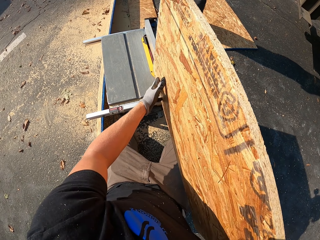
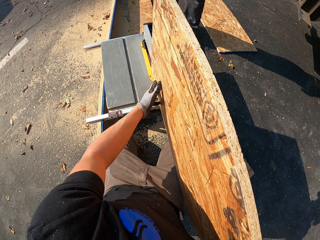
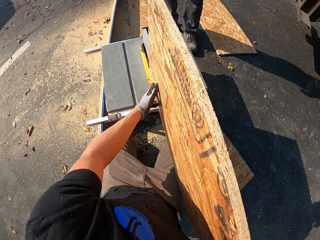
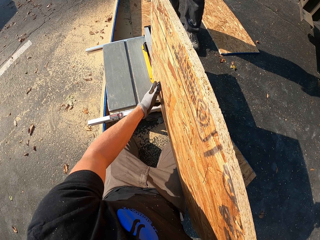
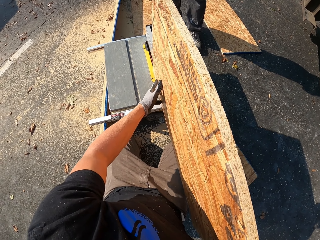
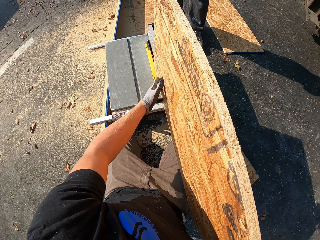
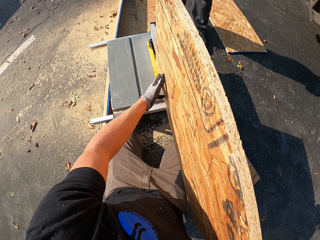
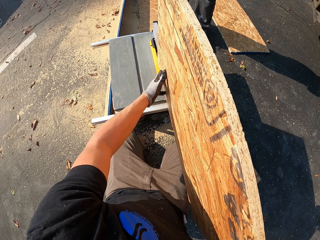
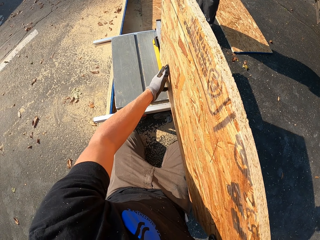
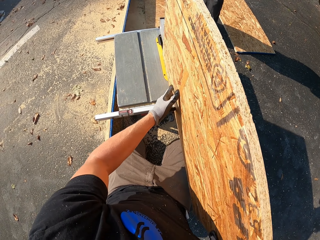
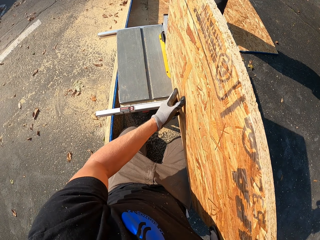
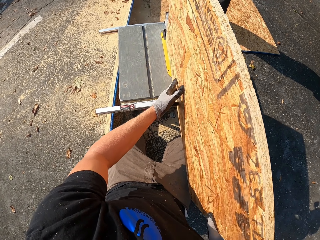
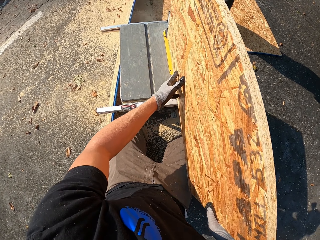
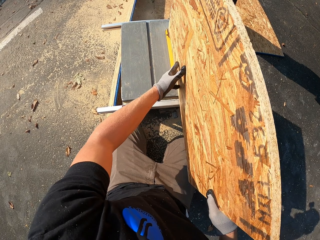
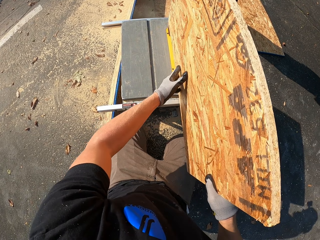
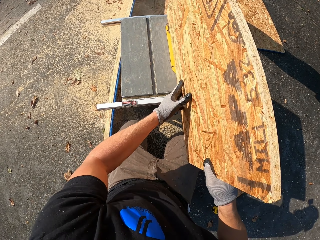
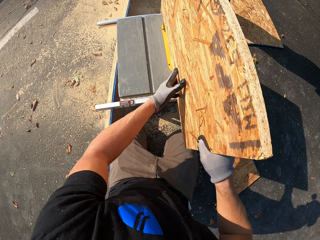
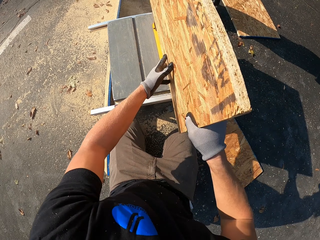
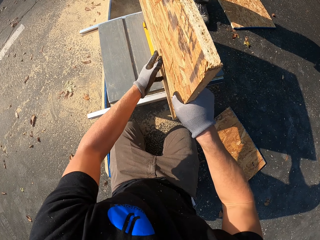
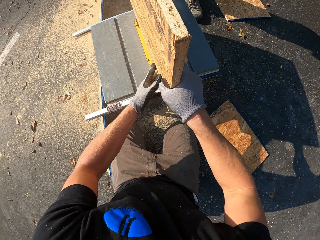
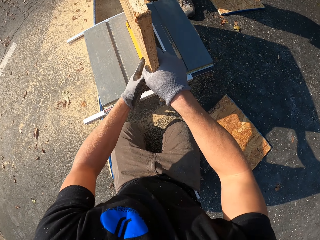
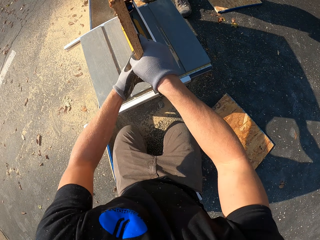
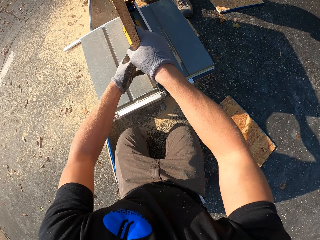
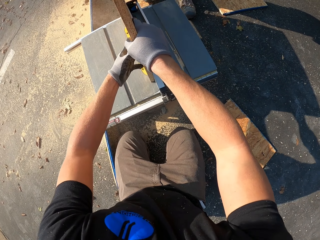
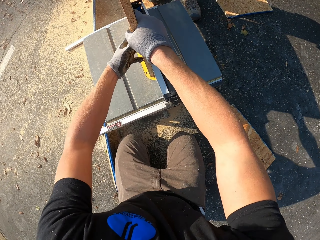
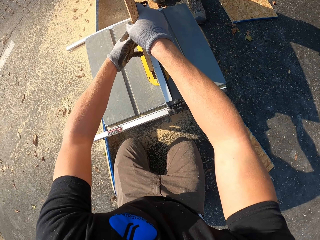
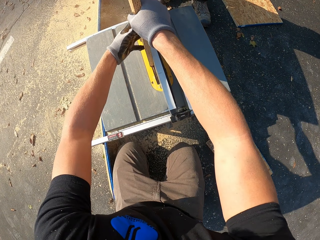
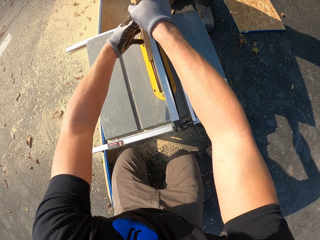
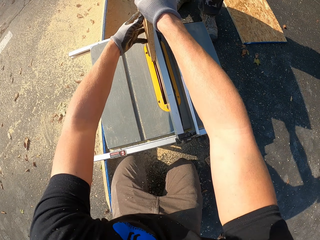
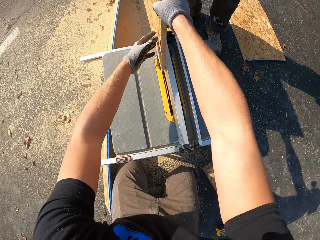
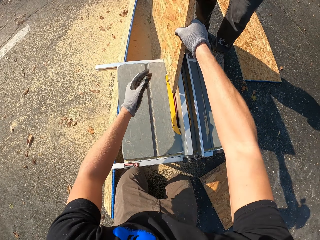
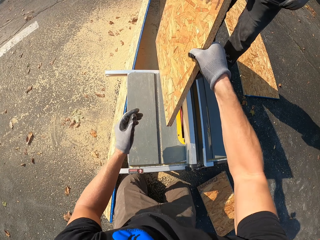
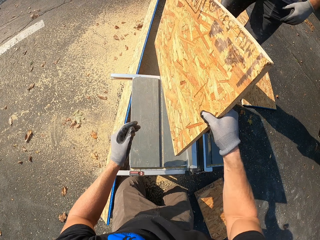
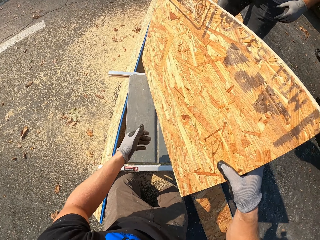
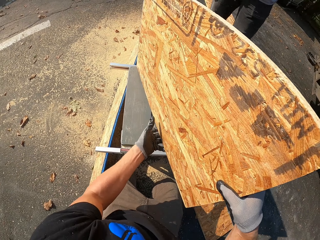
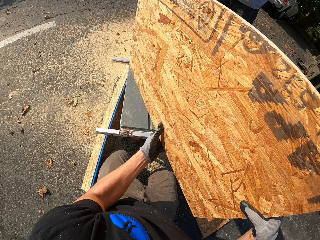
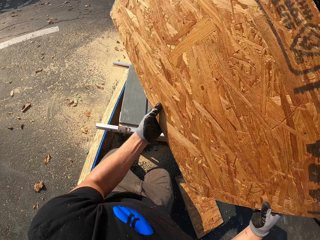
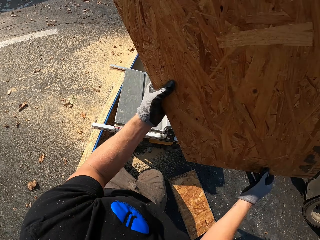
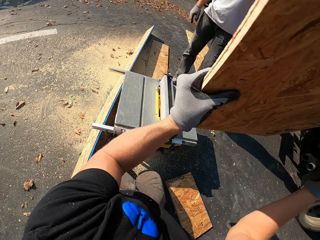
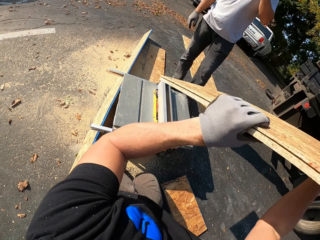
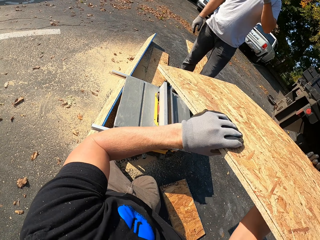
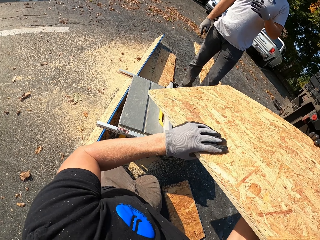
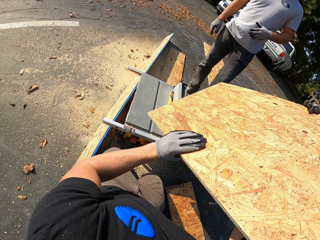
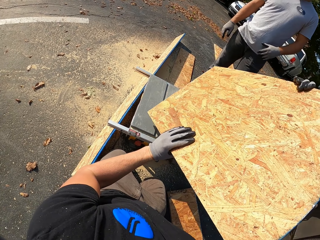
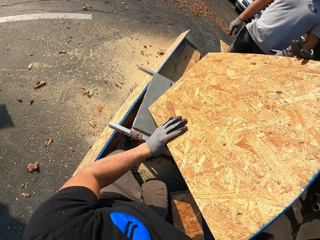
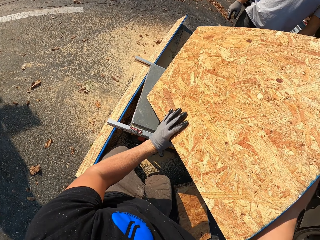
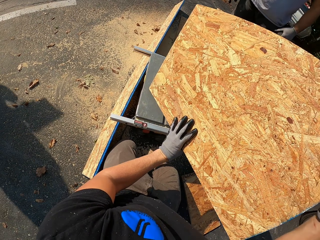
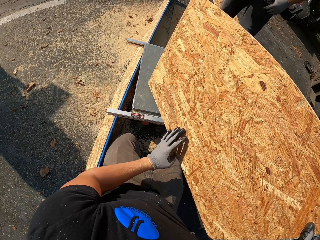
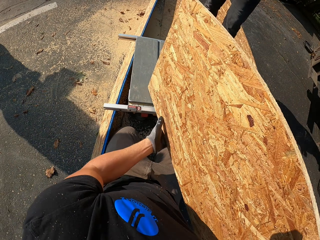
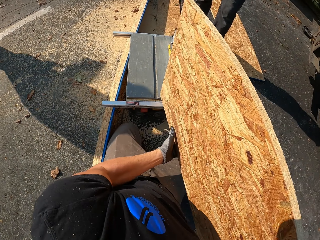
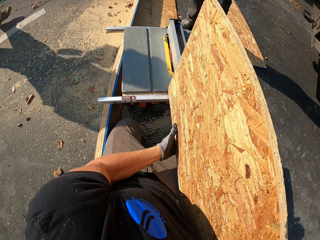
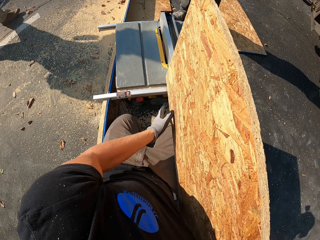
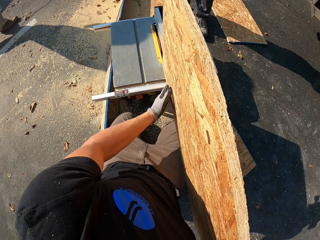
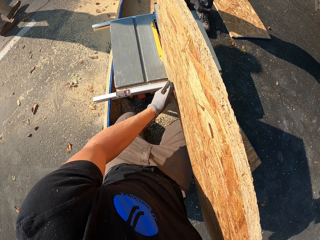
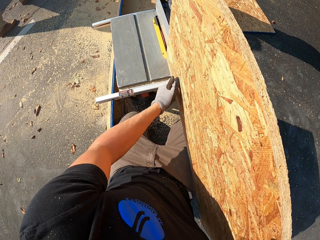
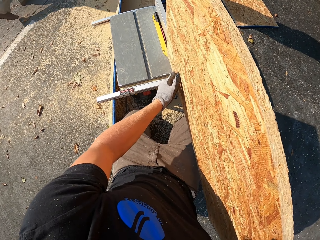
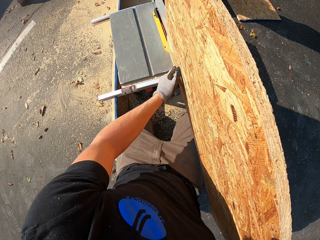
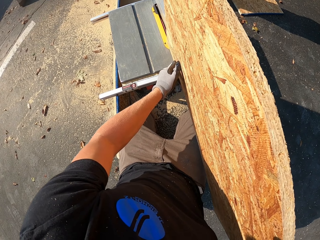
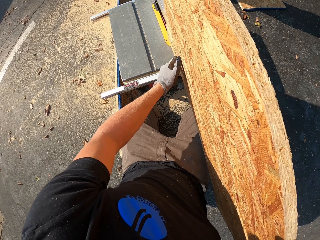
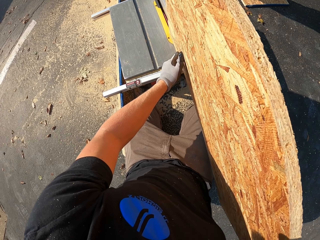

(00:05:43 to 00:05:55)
The camera wearer puts the wood on the wood cutter and trims.

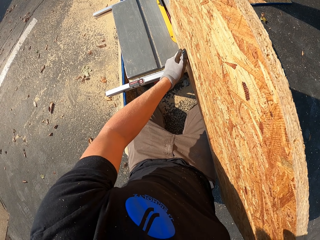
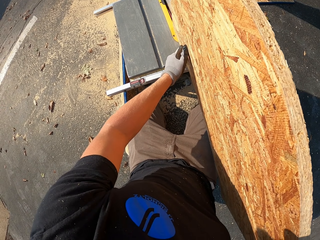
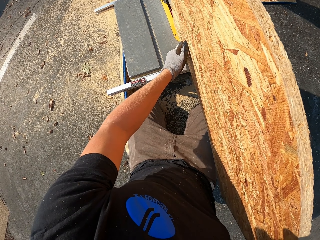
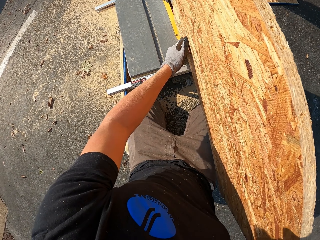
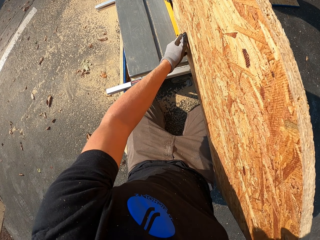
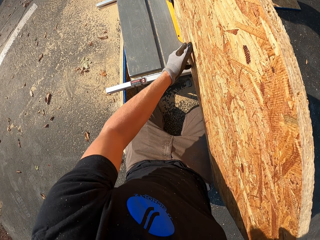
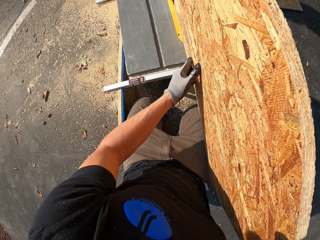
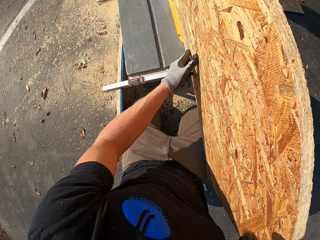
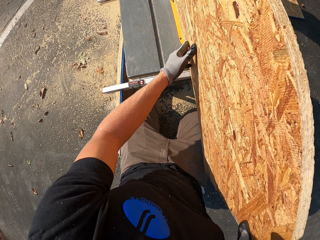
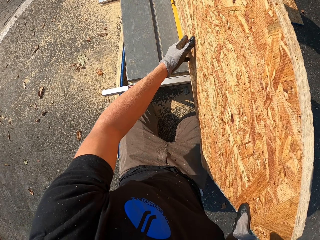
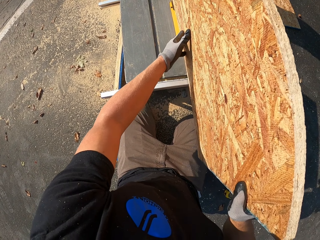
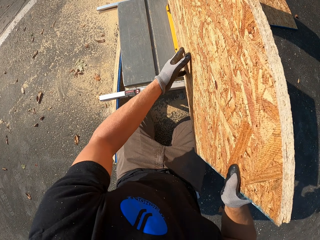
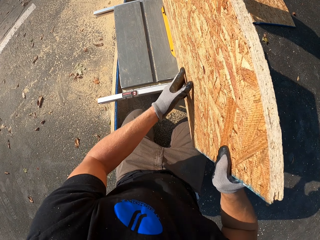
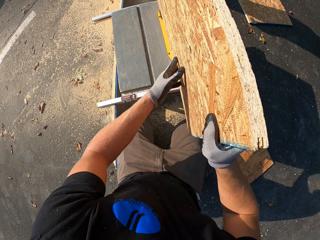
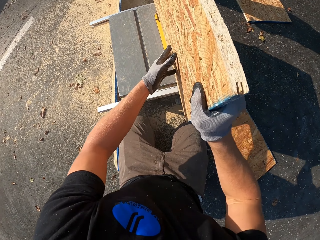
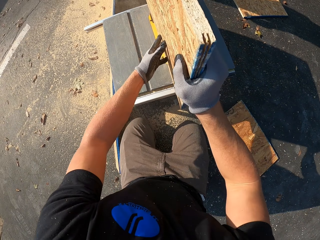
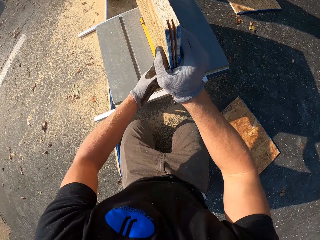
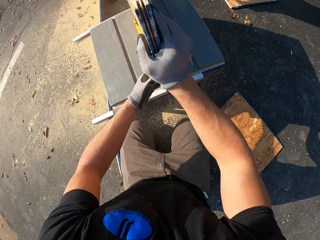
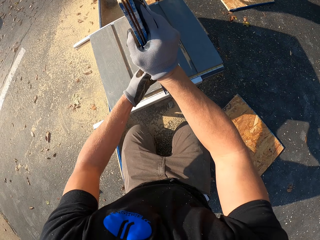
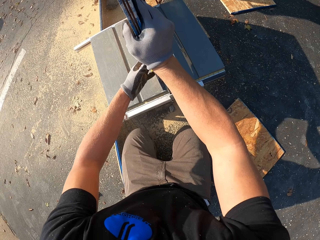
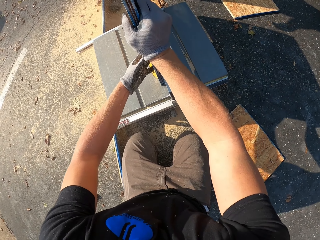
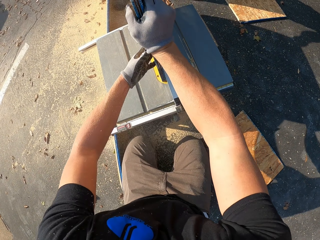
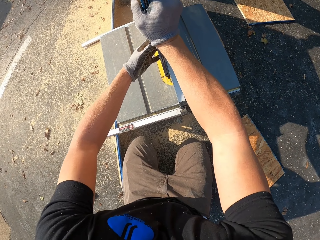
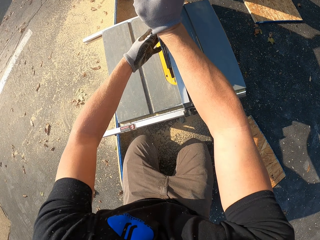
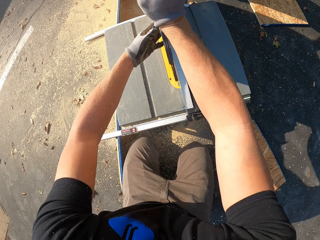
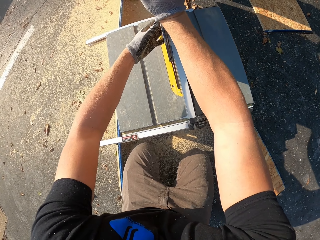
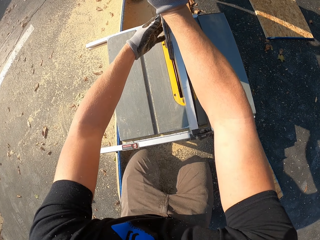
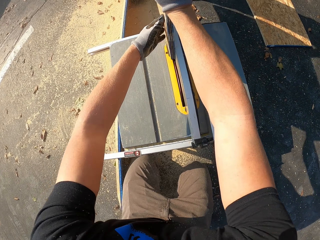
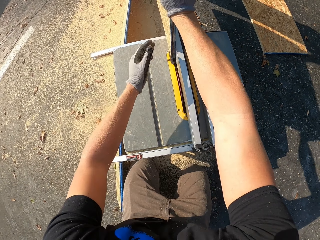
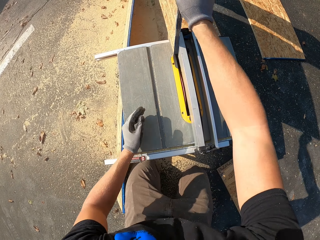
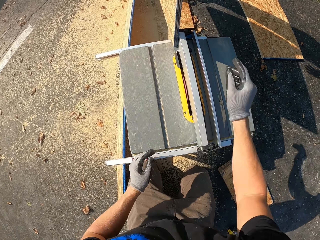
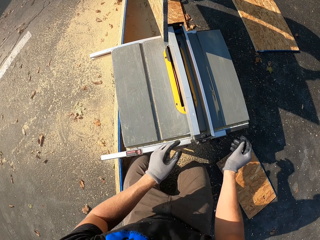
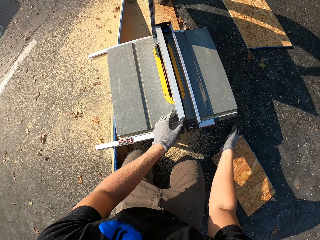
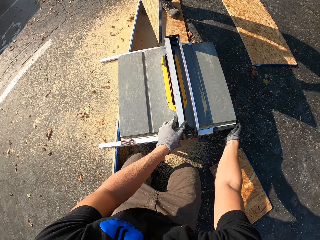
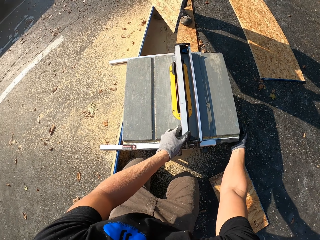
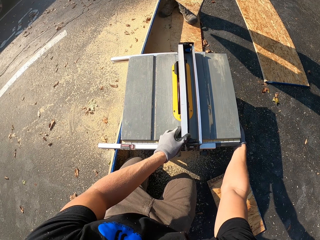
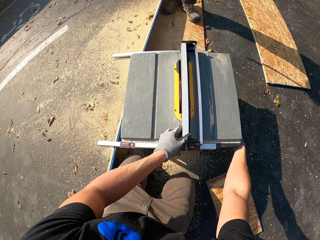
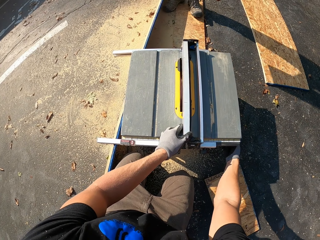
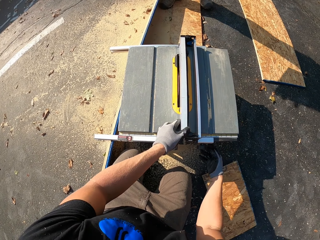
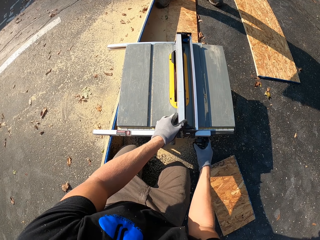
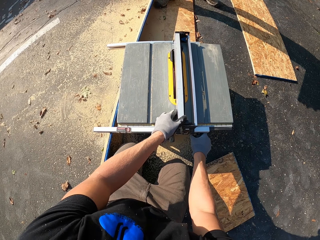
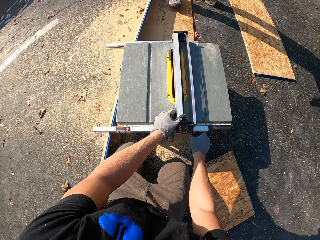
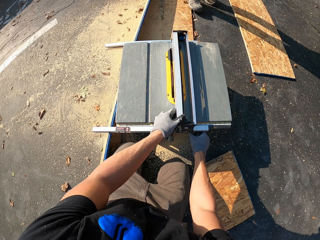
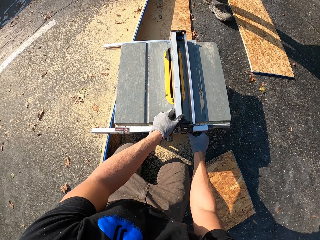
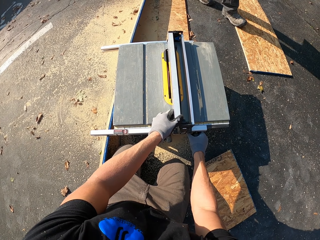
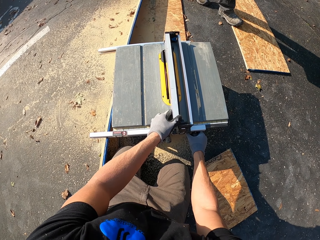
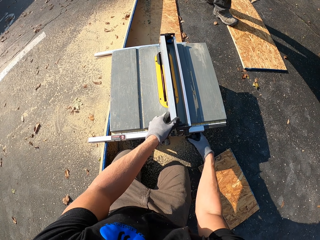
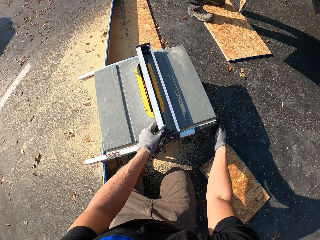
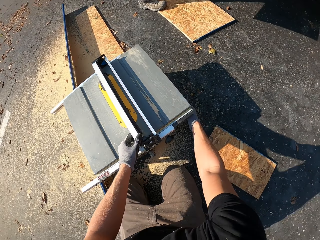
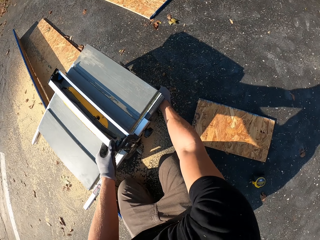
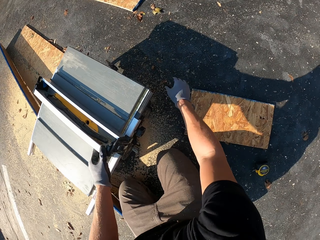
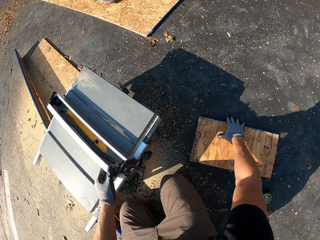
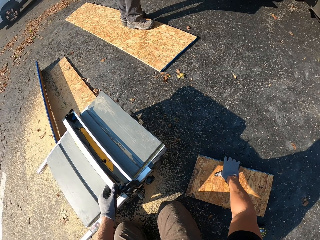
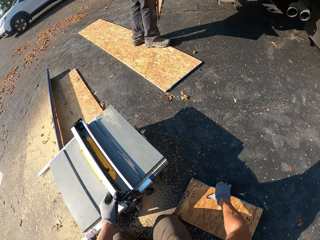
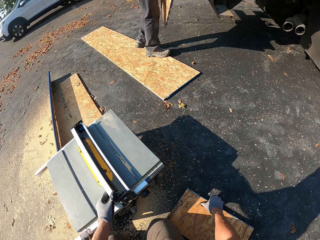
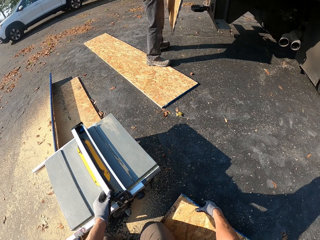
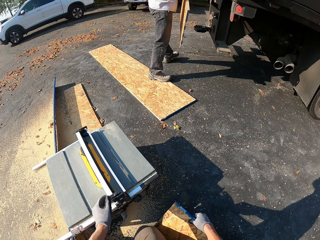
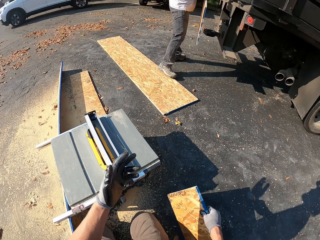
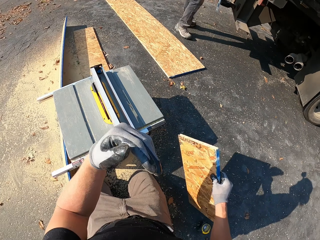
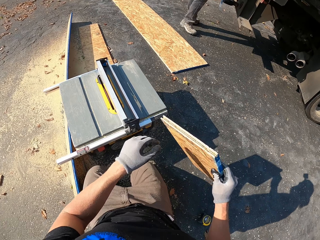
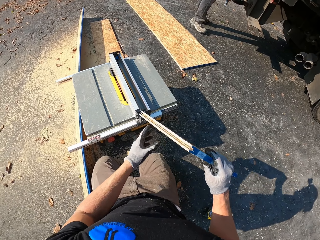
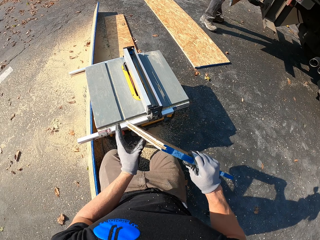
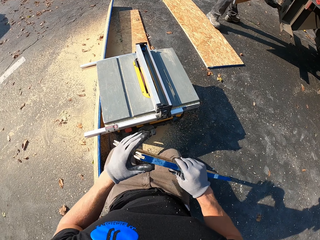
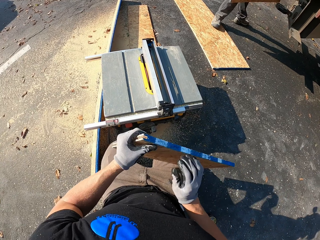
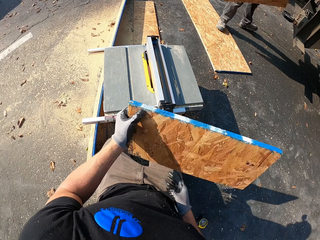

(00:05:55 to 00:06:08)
The camera wearer touches the machine. They take another wood from the floor and trim.
